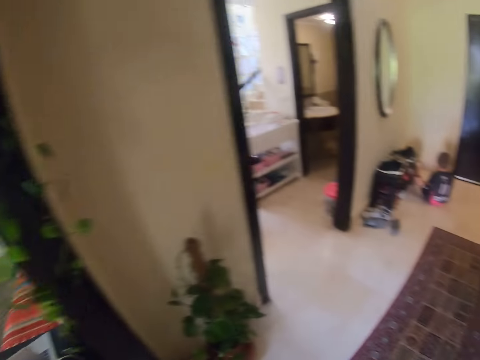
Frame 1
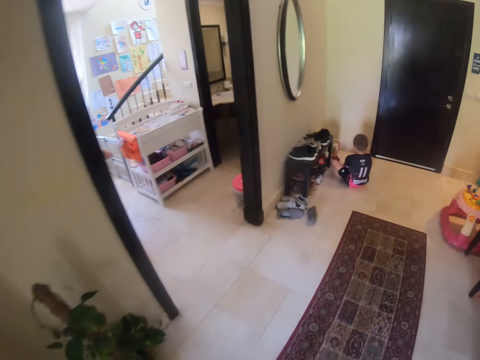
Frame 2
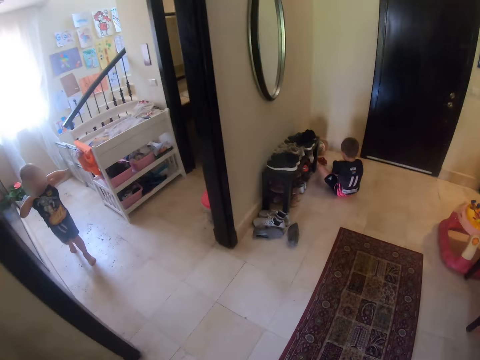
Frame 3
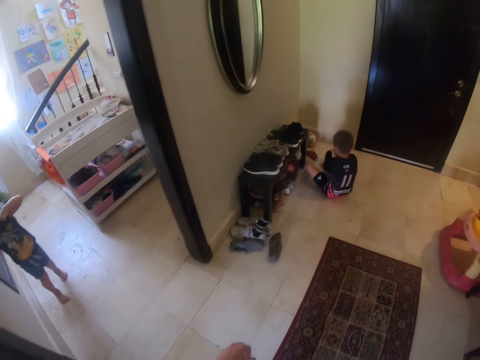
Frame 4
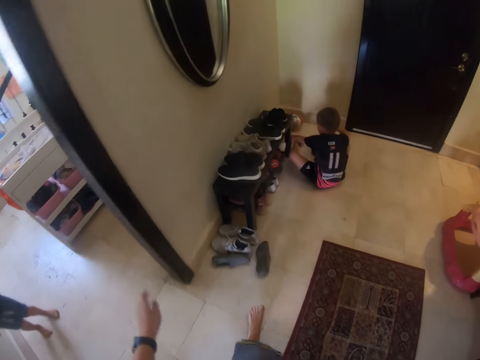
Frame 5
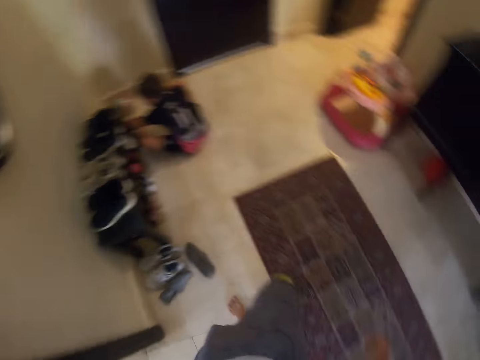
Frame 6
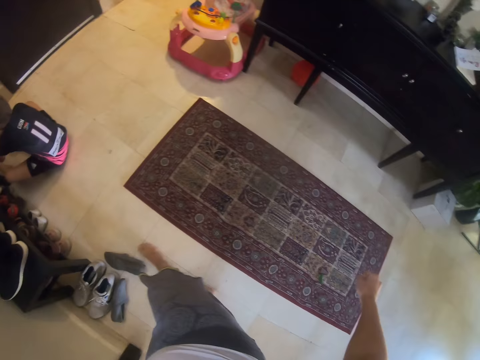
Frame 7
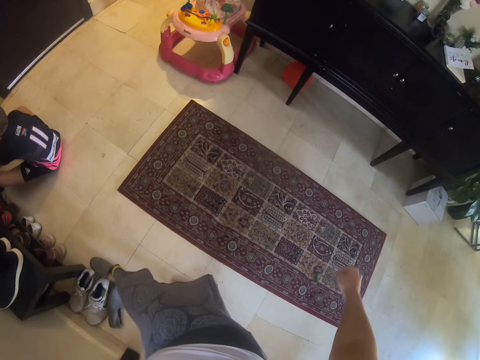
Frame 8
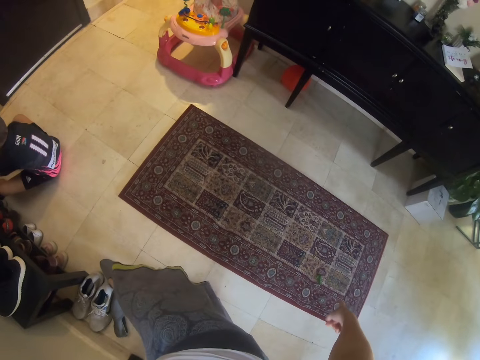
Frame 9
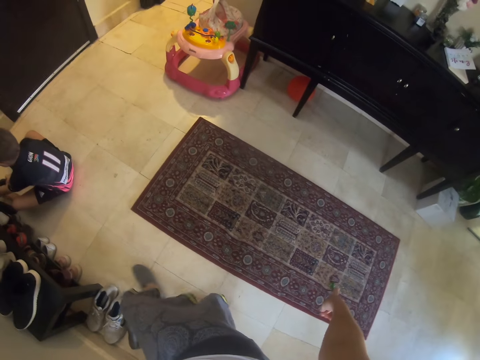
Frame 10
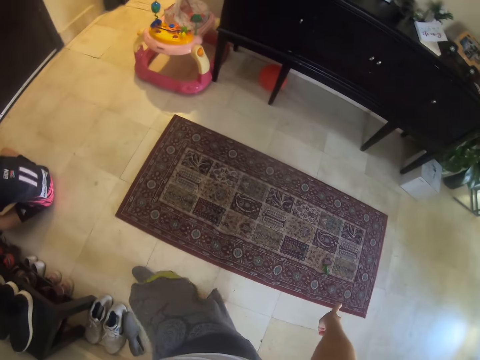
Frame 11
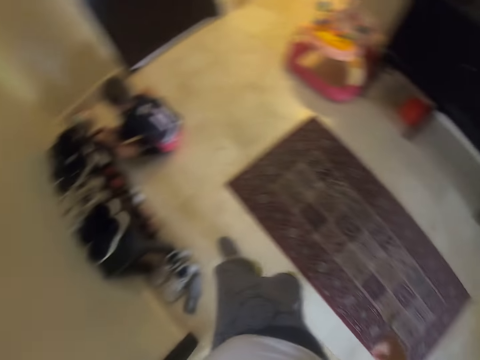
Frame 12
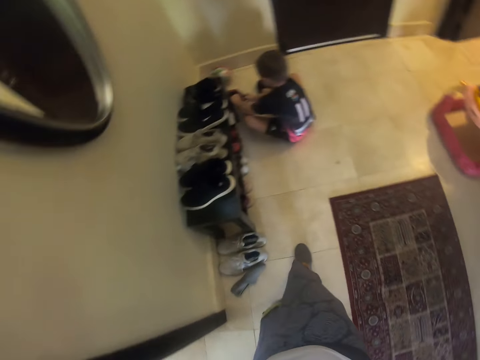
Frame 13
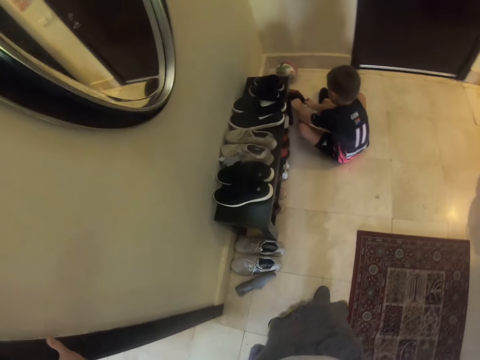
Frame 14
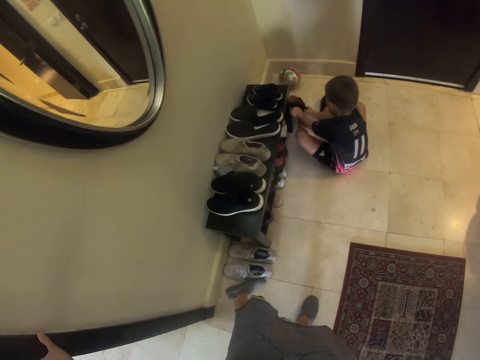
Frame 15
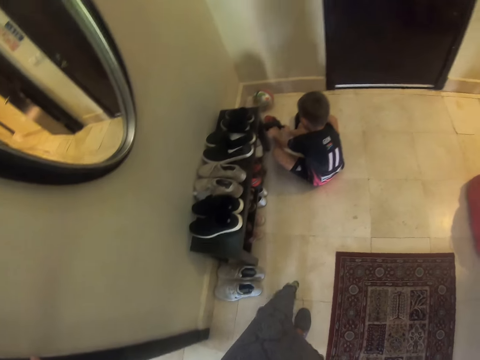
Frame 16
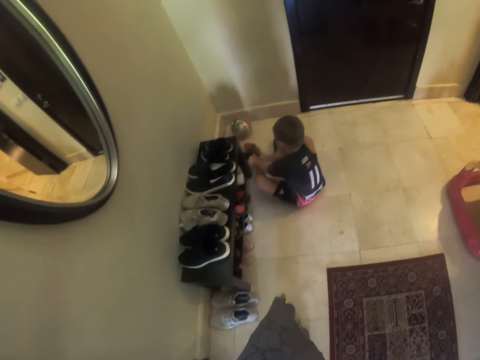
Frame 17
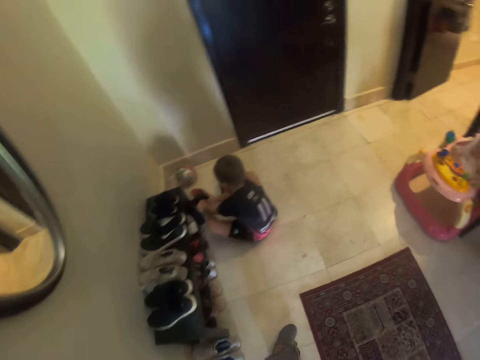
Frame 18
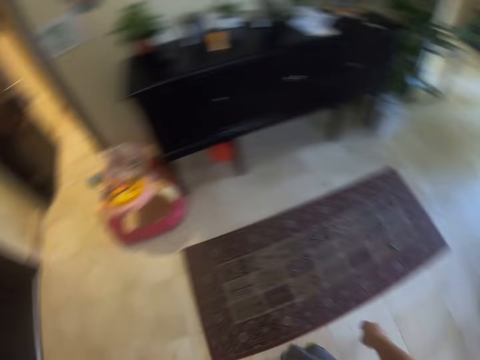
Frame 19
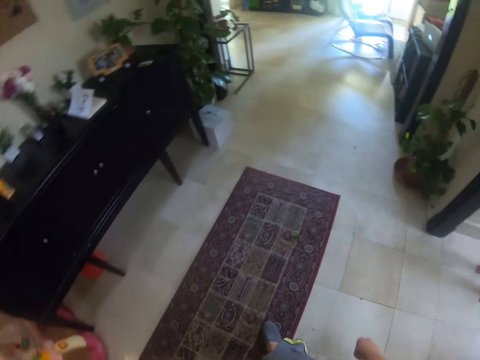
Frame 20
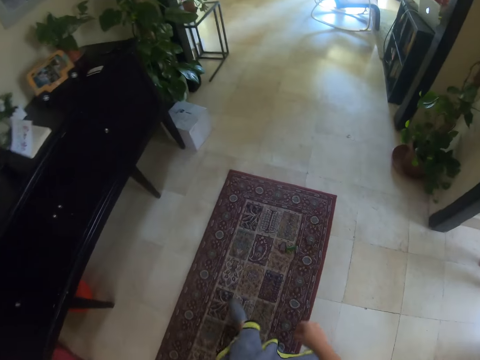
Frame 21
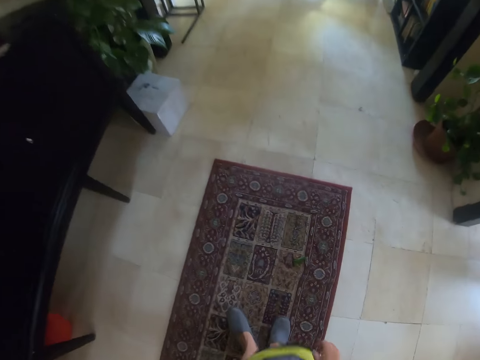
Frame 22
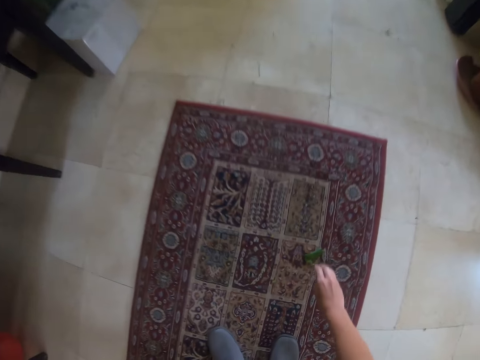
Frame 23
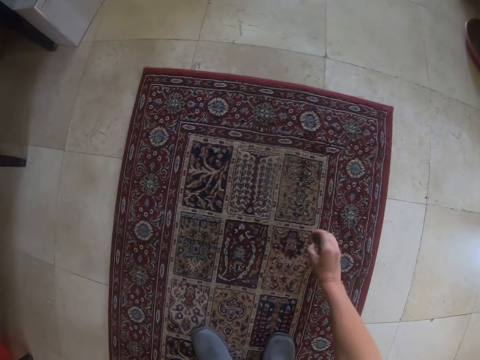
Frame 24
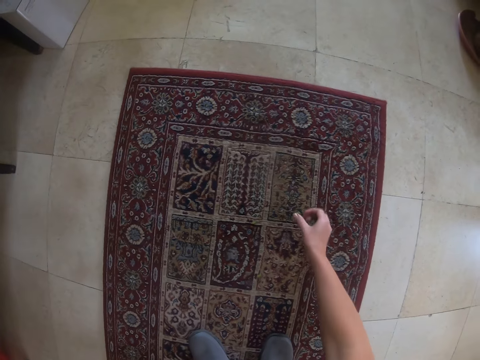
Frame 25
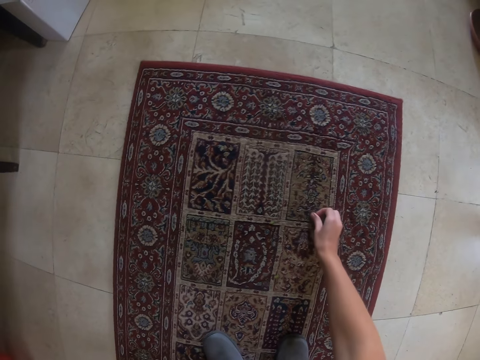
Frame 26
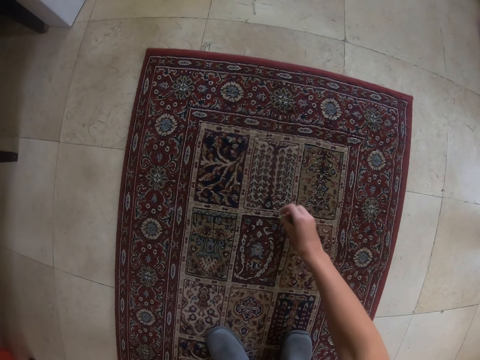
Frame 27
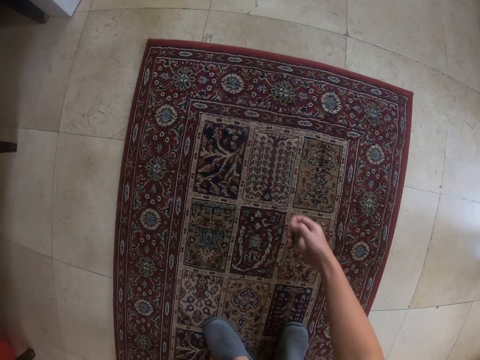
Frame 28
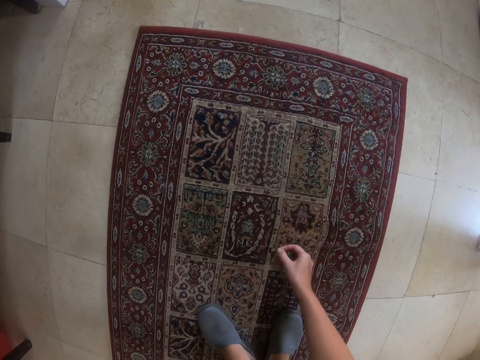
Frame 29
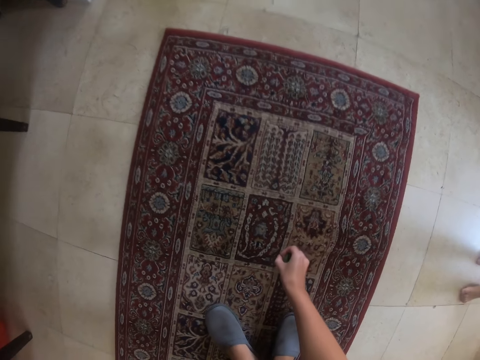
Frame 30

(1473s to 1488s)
The camera wearer wears the shoes. They sit down. They walk. They pick the dirt from the mat.

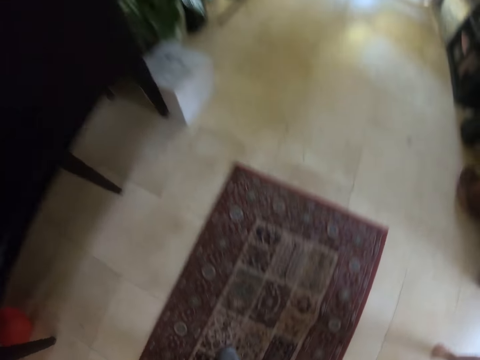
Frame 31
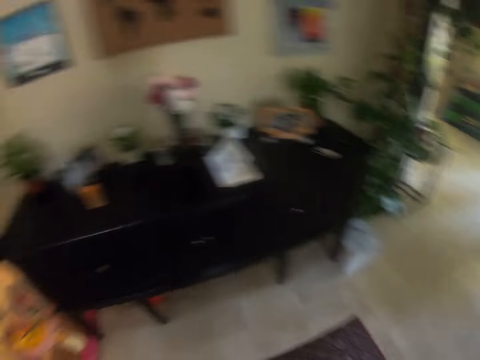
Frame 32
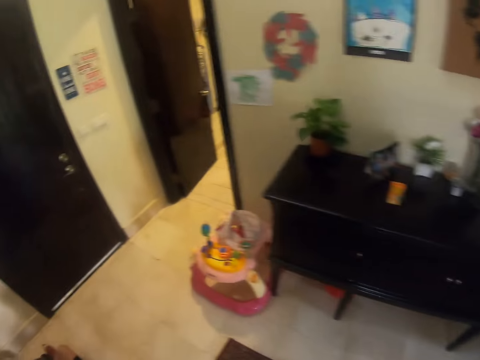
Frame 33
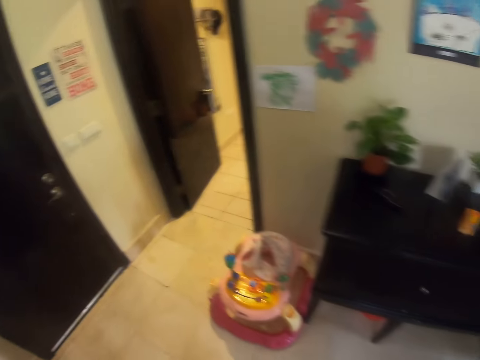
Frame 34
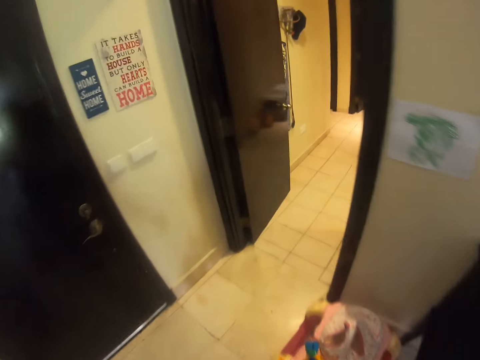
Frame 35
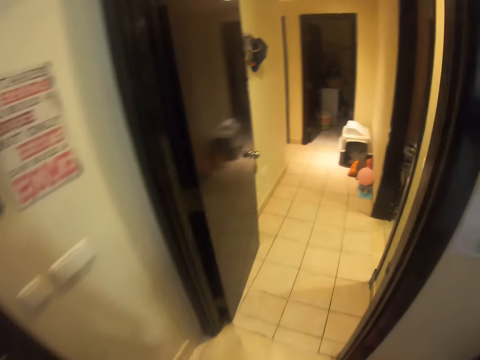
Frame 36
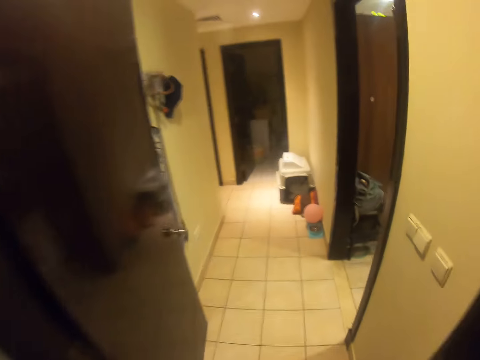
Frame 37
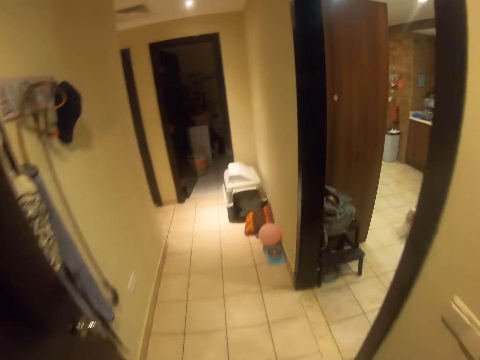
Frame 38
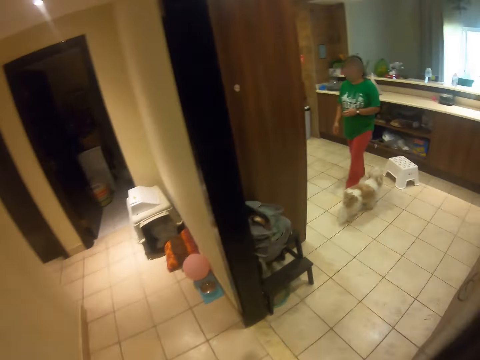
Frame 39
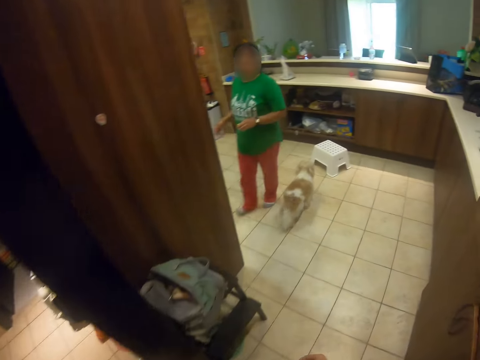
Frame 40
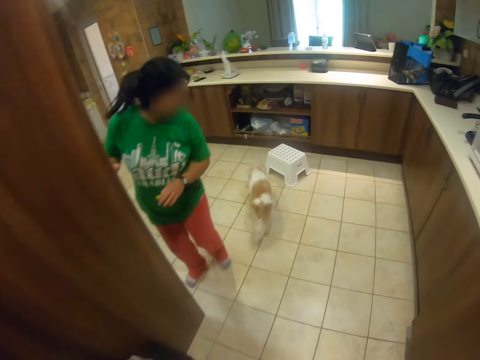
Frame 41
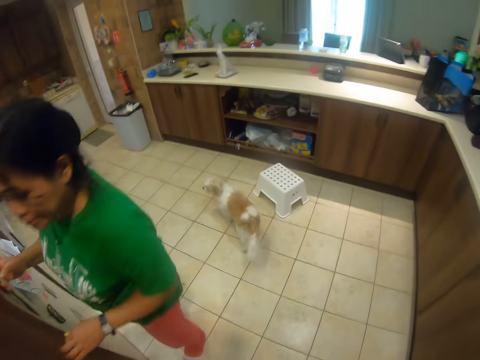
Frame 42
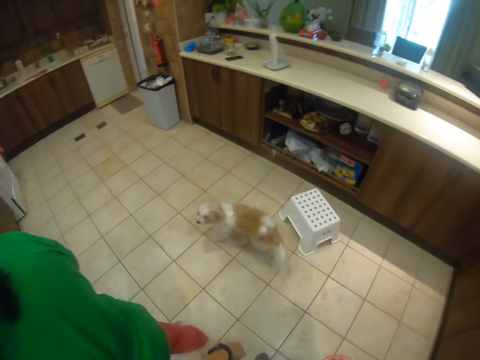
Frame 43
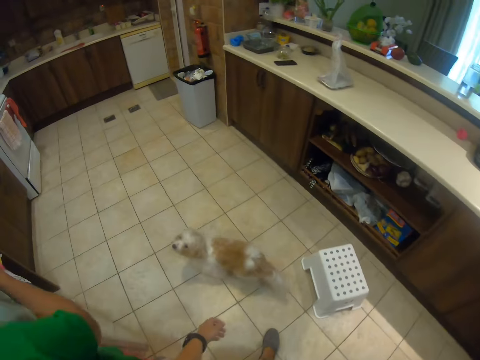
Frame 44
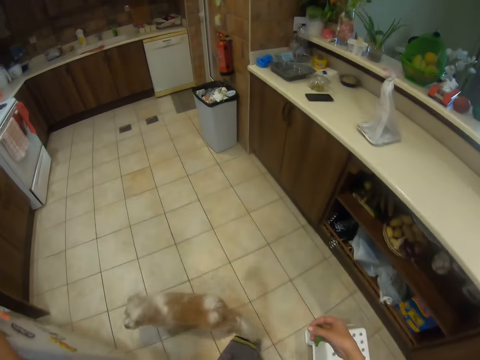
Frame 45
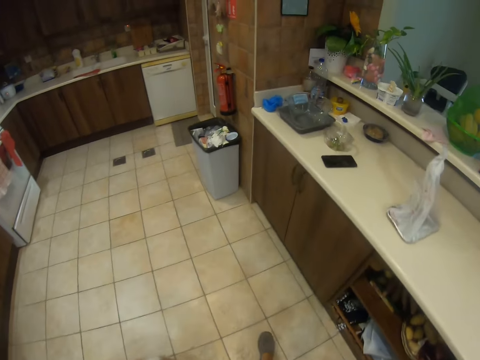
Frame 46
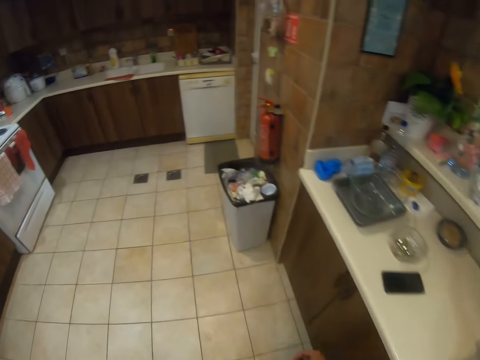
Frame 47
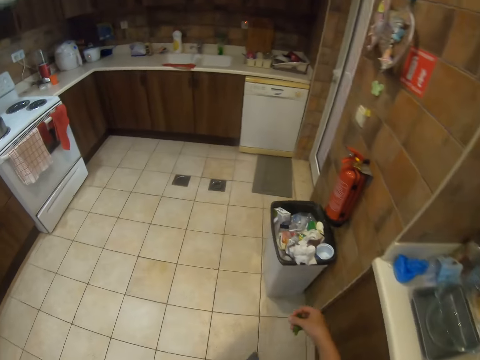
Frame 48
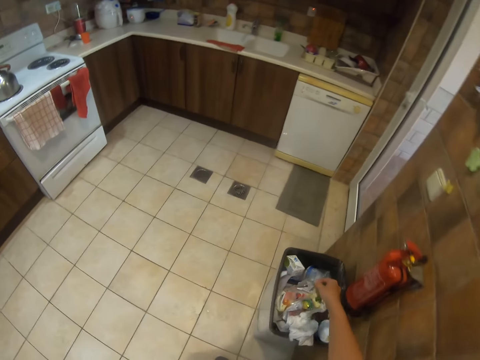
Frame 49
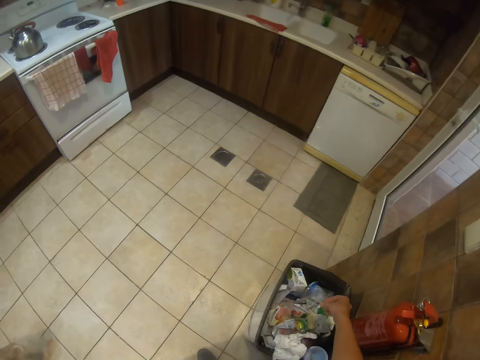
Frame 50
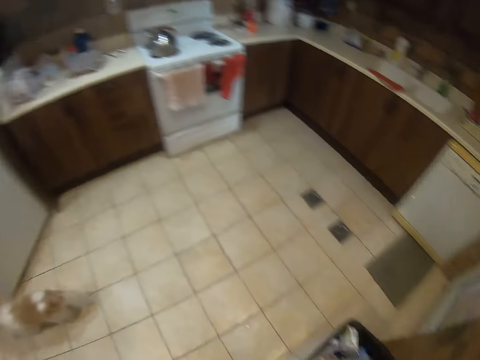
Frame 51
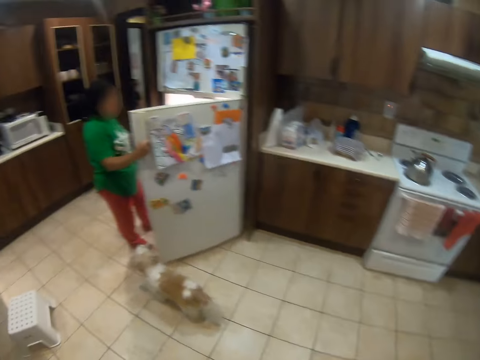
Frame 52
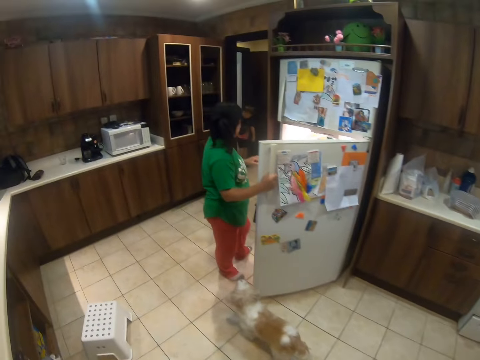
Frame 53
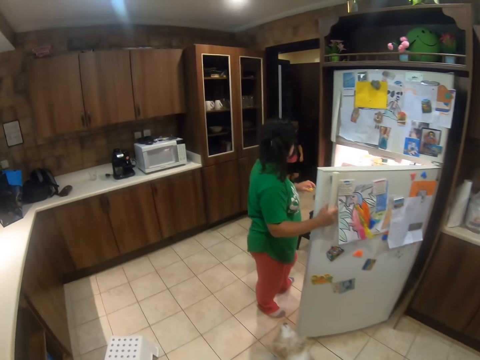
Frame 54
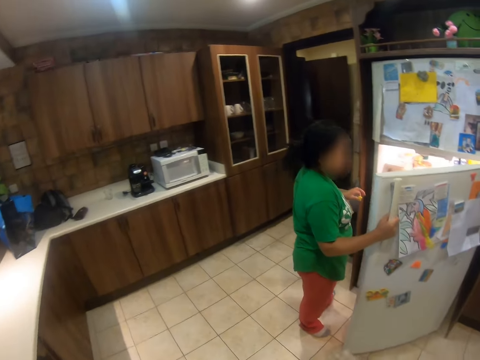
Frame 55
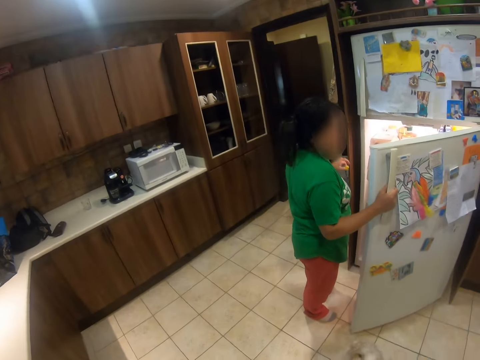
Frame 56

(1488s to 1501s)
The camera wearer walks around the house. They put the dirt in the dustbin. They walk. A woman opens the fridge.
